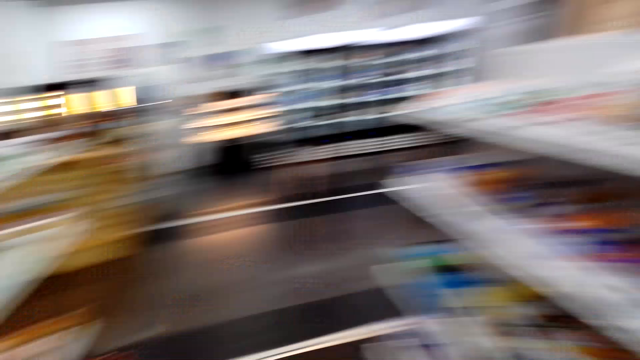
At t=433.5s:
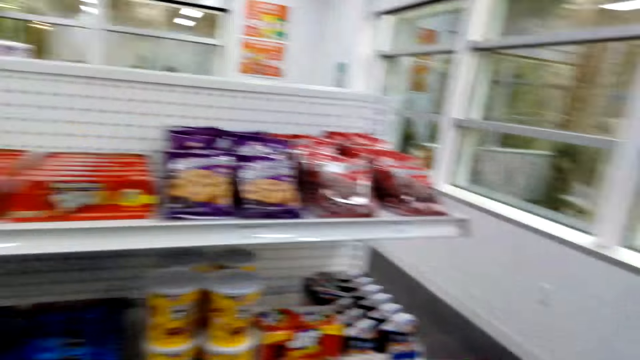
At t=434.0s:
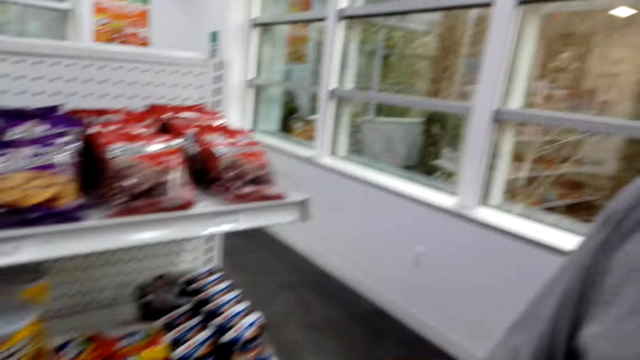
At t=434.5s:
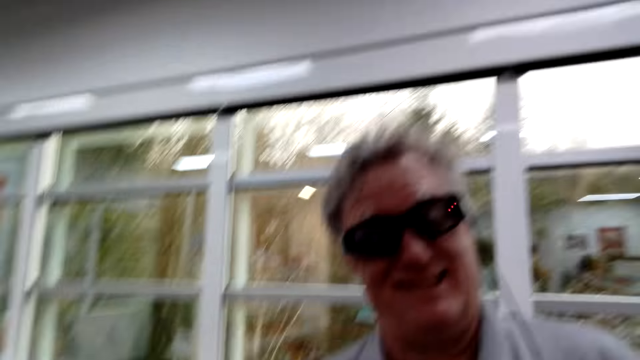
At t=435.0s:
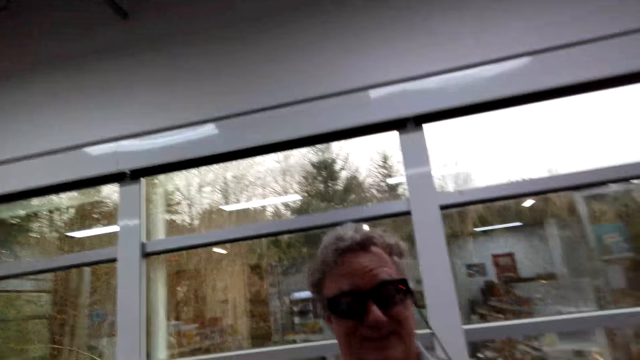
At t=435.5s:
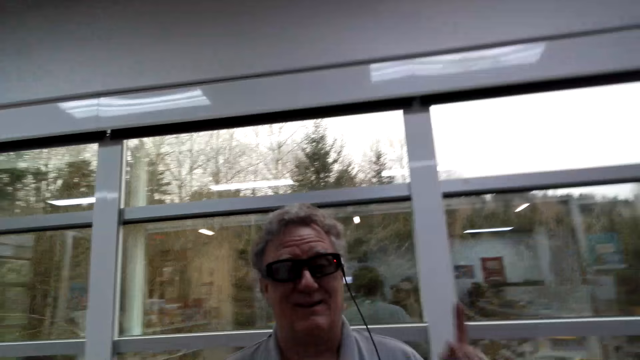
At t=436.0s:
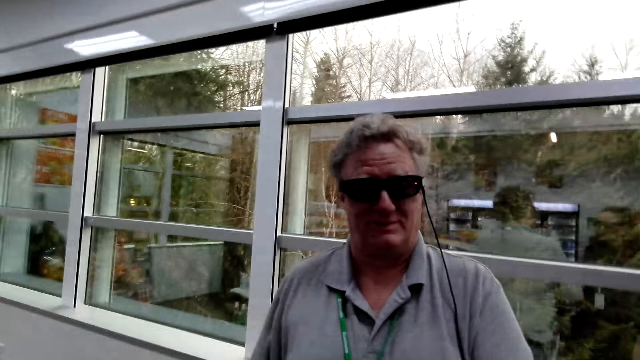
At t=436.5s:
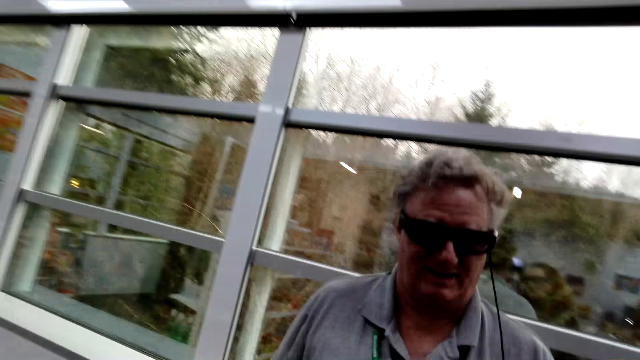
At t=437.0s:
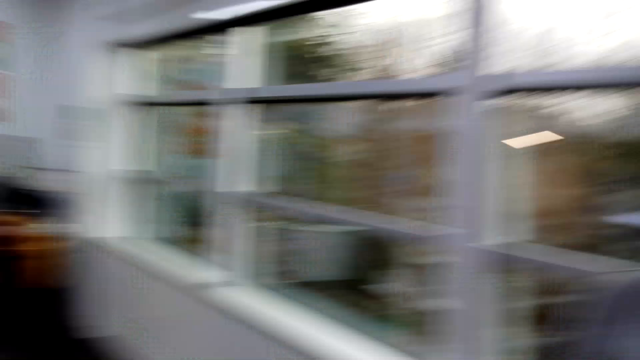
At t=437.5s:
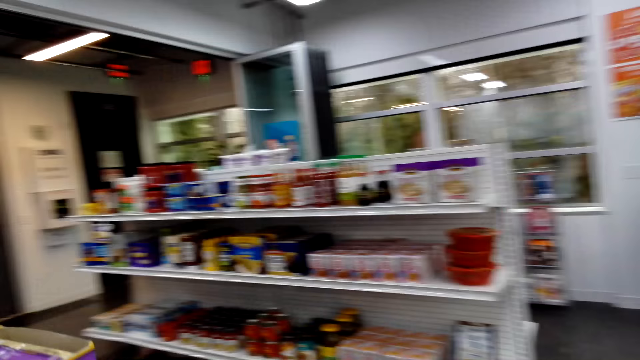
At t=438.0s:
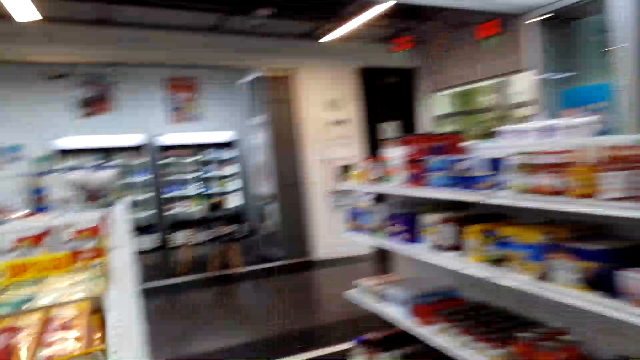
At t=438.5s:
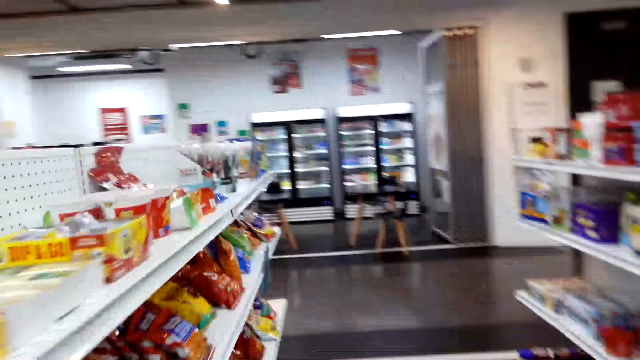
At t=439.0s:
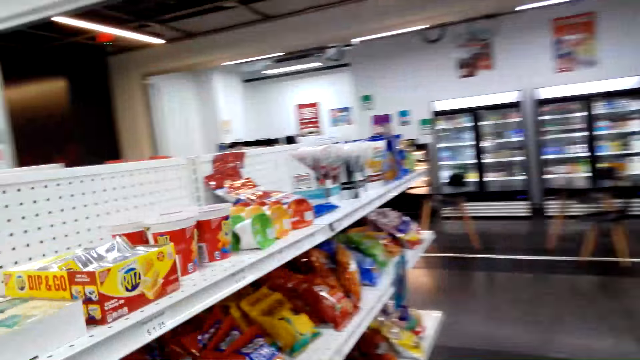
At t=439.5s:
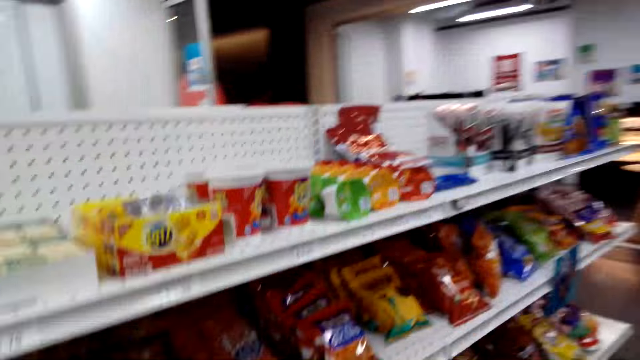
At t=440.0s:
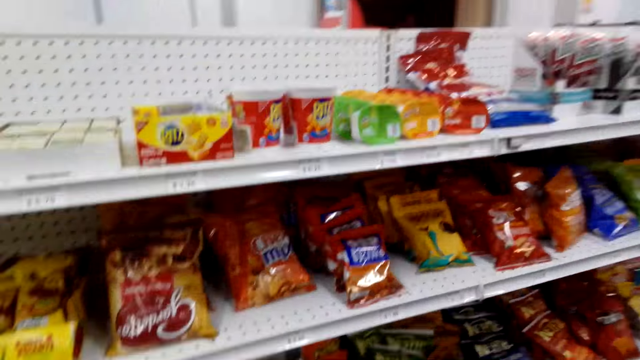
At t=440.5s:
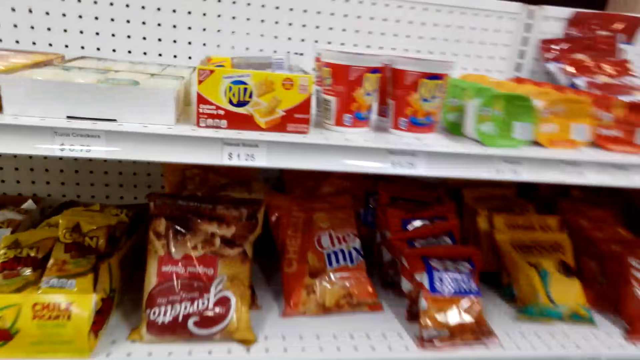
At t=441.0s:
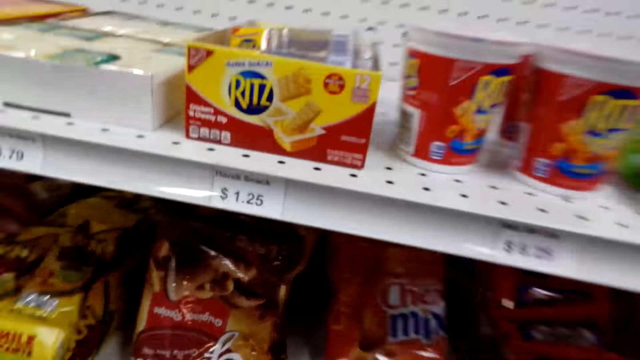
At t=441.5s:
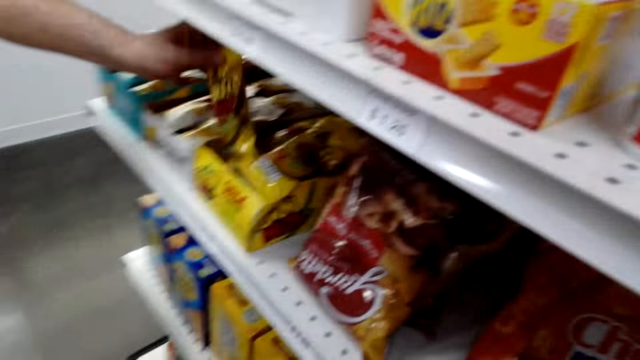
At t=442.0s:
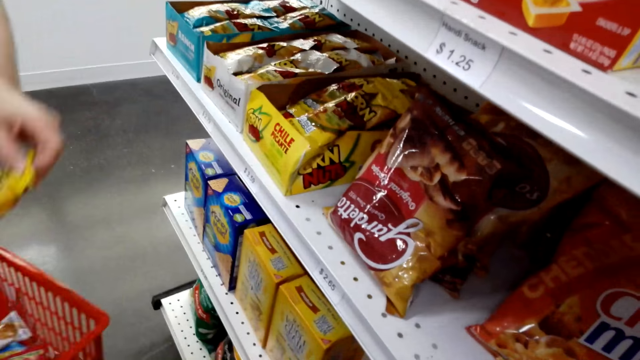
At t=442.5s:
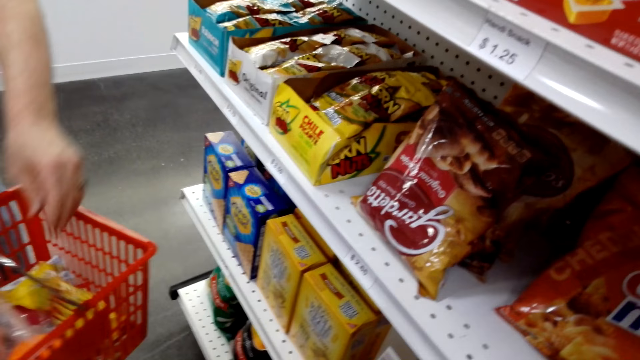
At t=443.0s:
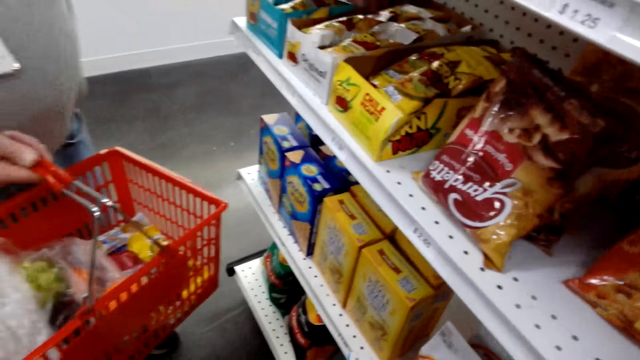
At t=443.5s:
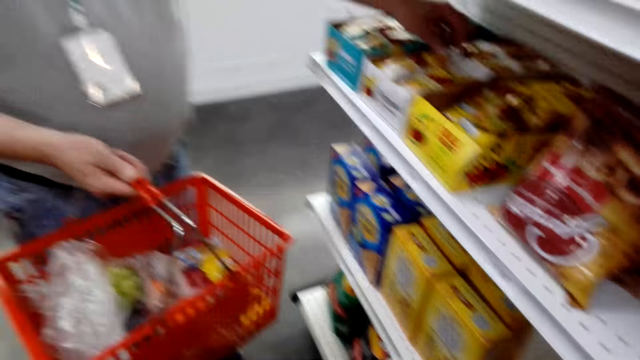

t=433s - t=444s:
The camera wearer walks around the store. A man speaks to the camera wearer. The camera wearer walks around the store. They look around. The man picks a packet of potato crisps from the shelf and puts the packet of crisps in the shopping basket.

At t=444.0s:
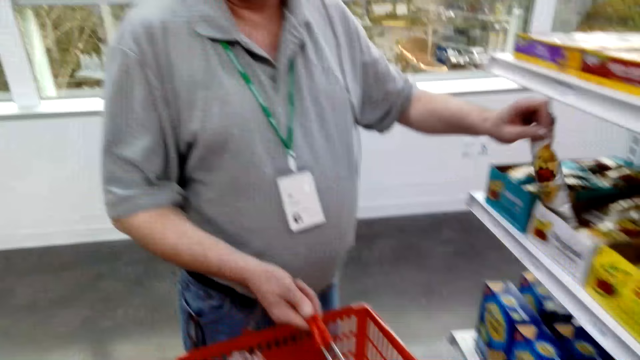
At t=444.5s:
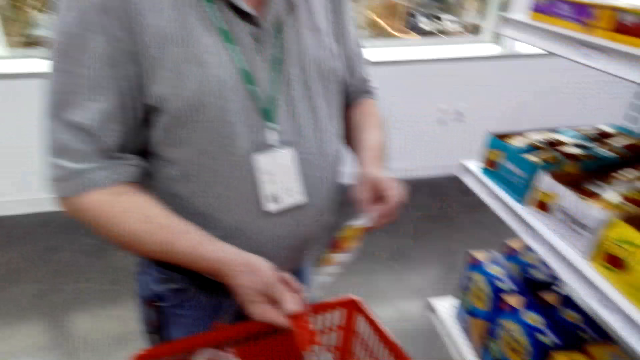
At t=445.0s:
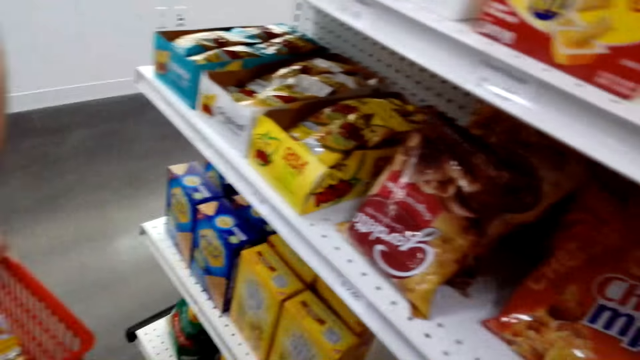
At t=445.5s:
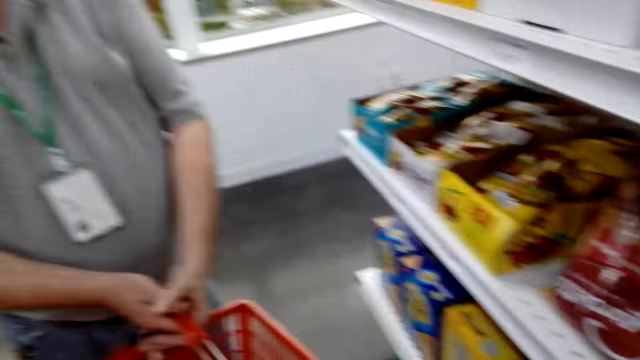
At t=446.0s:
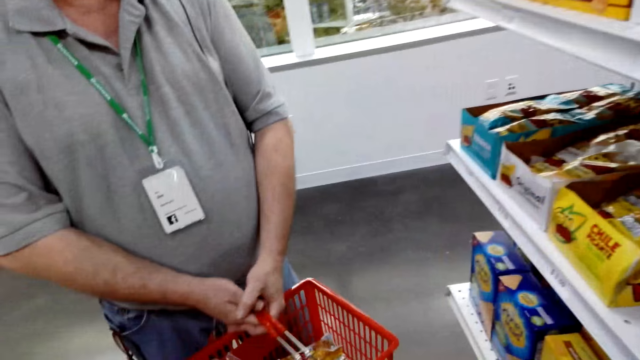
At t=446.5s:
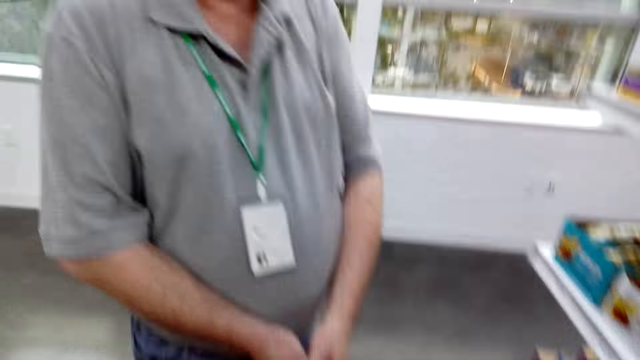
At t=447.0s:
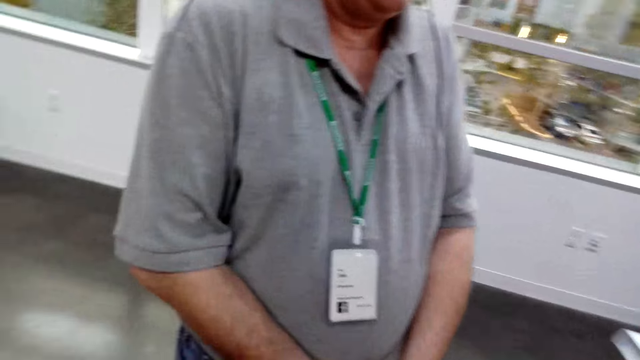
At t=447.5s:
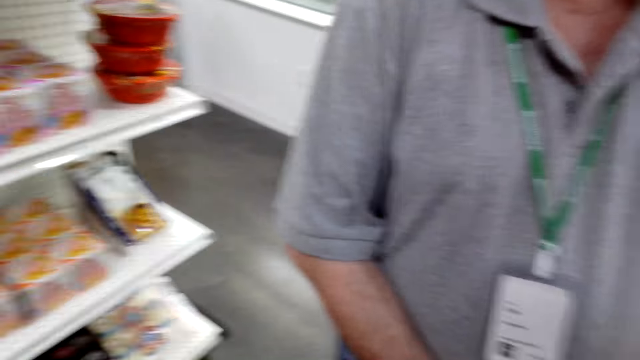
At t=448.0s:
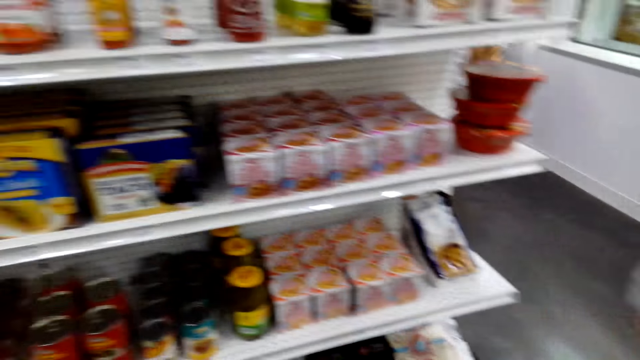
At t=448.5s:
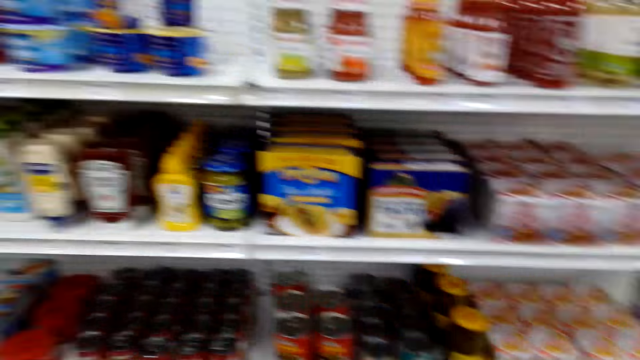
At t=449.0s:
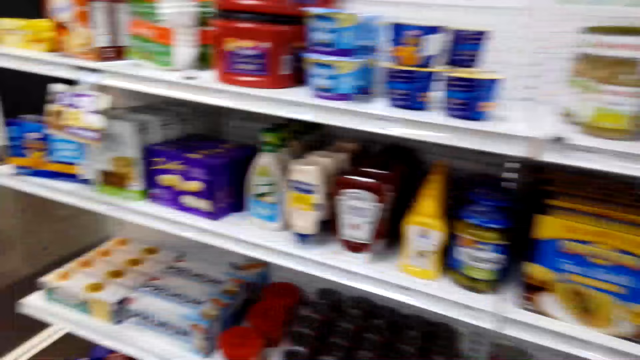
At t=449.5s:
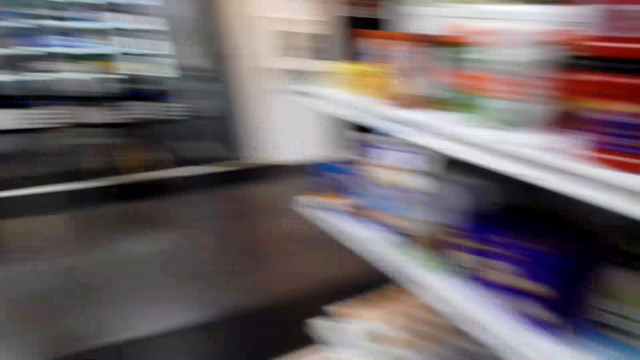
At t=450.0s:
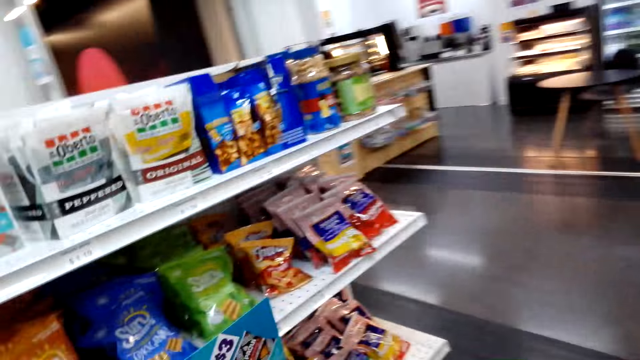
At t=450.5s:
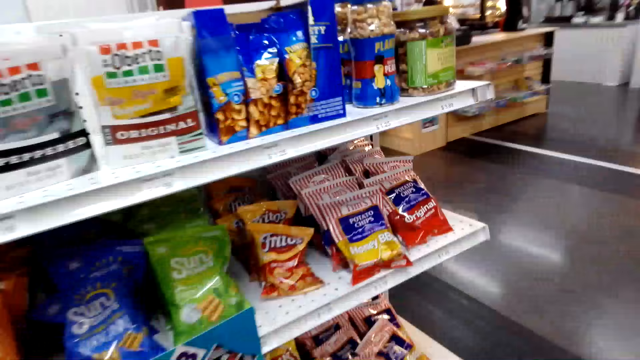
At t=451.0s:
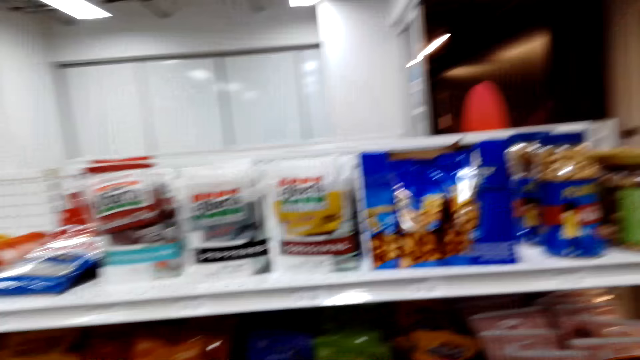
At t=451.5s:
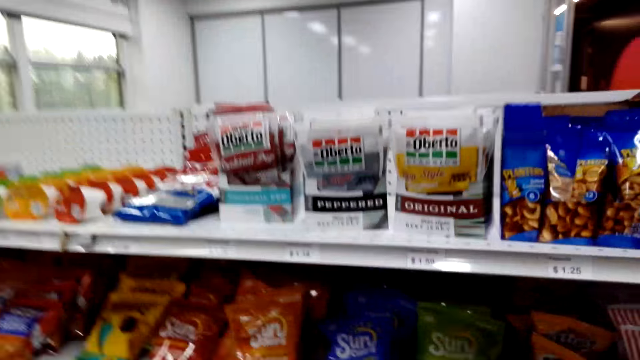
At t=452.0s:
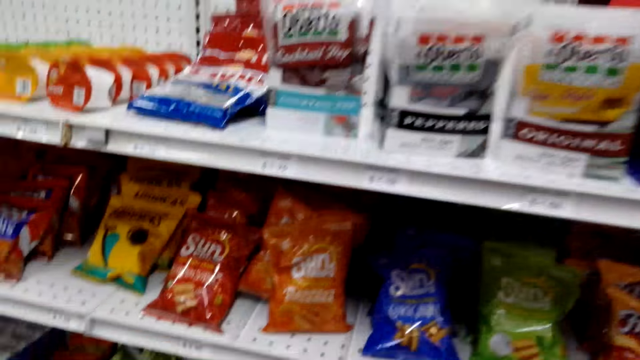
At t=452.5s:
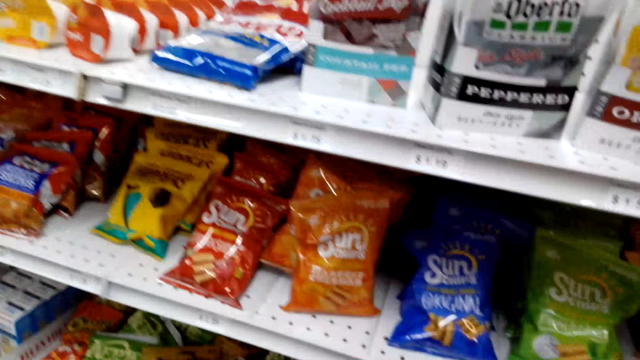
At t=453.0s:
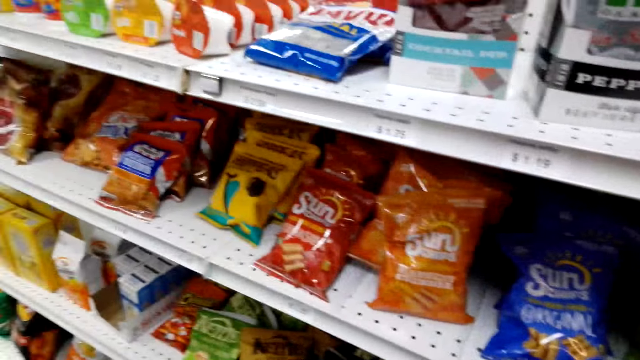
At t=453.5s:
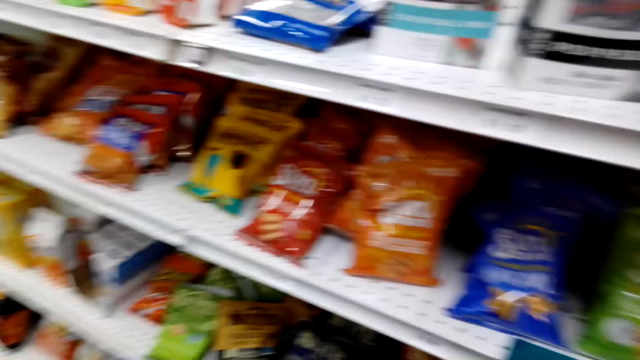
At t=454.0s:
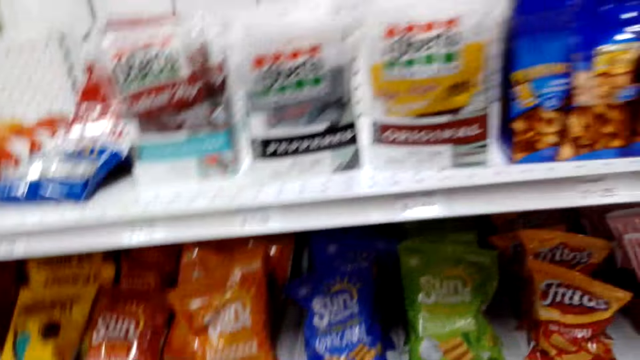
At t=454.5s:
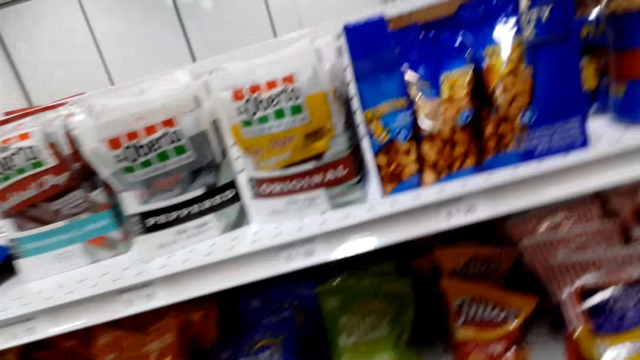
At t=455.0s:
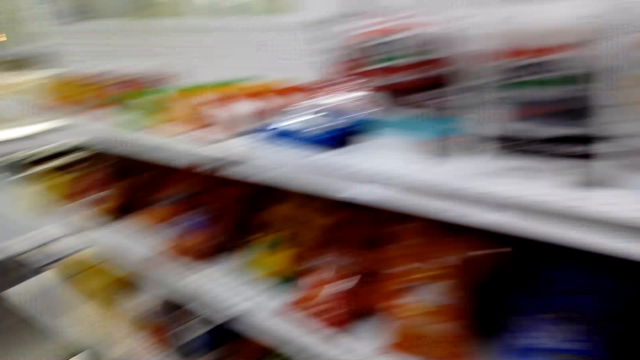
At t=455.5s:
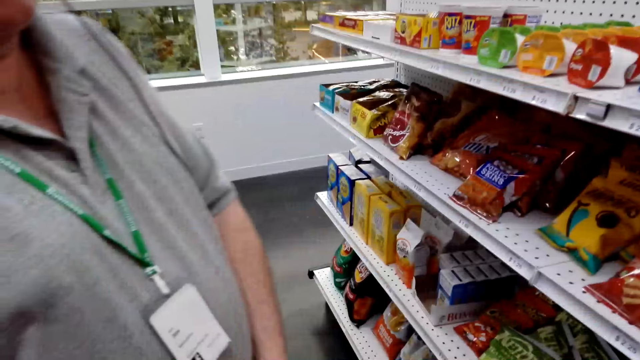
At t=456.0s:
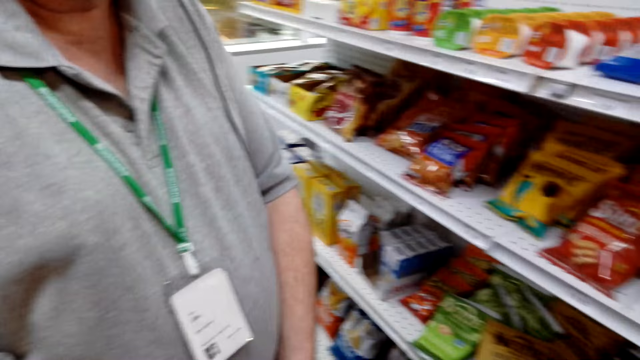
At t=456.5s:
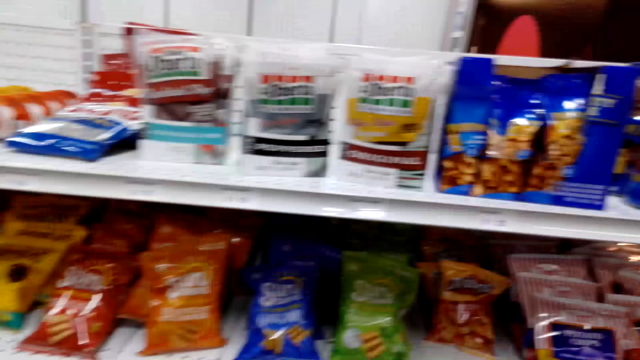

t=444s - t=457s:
The man picks a packet of something from the shelf and puts the packet of something in the shopping basket. The man stands in the store. The camera wearer looks around the shelf. They walk around the store.
